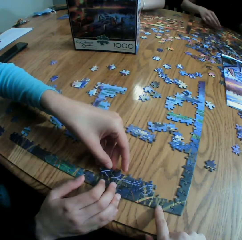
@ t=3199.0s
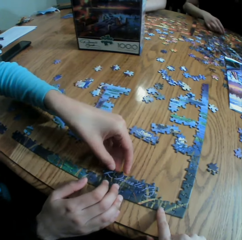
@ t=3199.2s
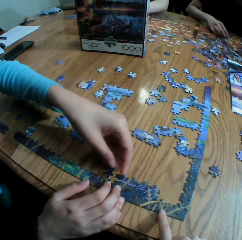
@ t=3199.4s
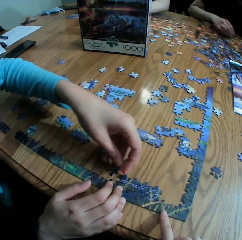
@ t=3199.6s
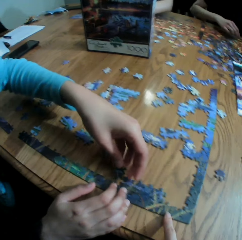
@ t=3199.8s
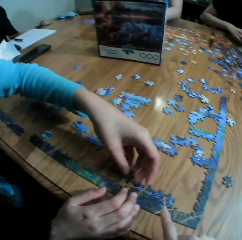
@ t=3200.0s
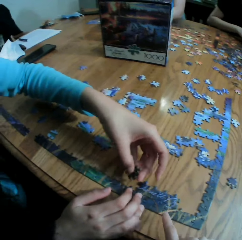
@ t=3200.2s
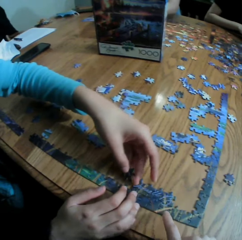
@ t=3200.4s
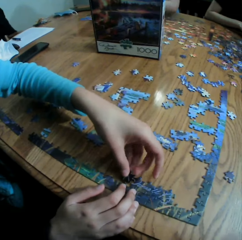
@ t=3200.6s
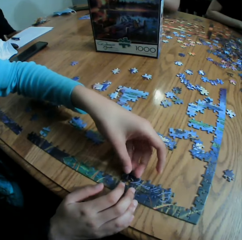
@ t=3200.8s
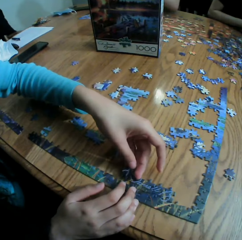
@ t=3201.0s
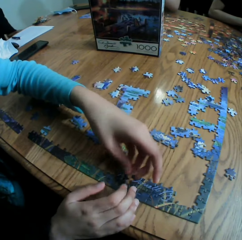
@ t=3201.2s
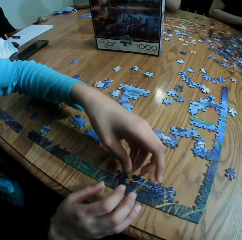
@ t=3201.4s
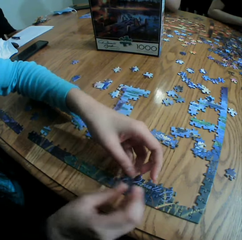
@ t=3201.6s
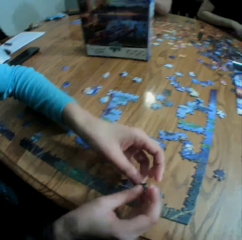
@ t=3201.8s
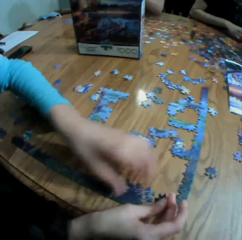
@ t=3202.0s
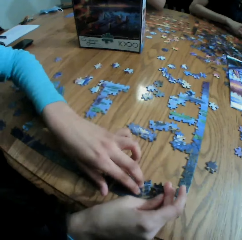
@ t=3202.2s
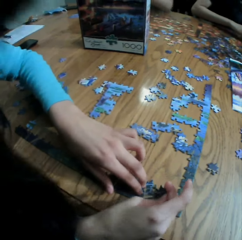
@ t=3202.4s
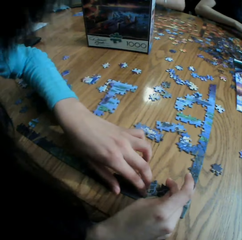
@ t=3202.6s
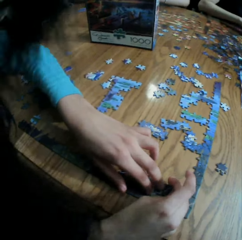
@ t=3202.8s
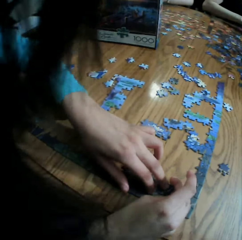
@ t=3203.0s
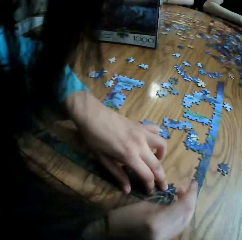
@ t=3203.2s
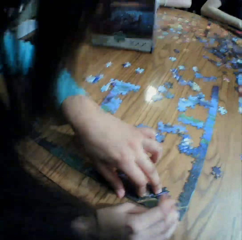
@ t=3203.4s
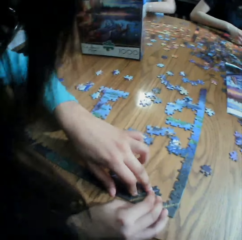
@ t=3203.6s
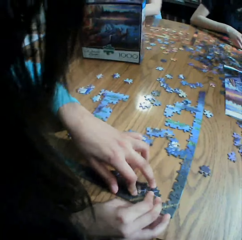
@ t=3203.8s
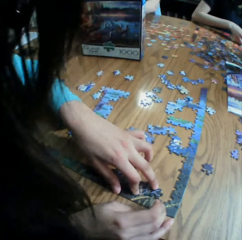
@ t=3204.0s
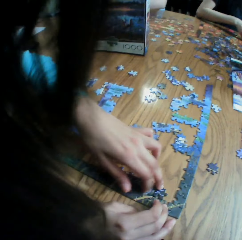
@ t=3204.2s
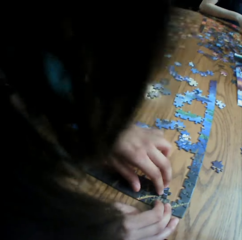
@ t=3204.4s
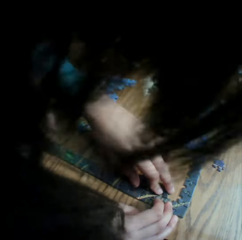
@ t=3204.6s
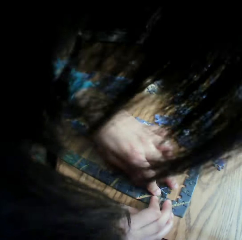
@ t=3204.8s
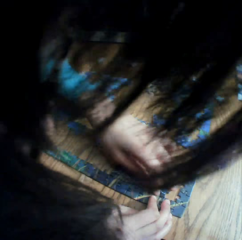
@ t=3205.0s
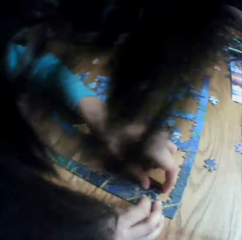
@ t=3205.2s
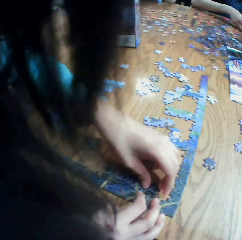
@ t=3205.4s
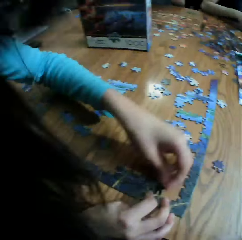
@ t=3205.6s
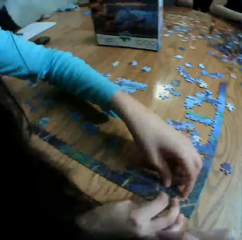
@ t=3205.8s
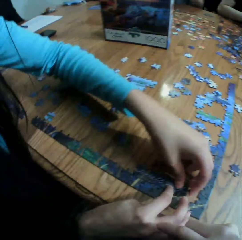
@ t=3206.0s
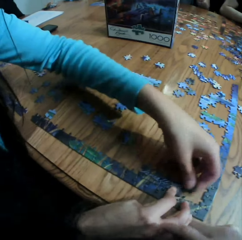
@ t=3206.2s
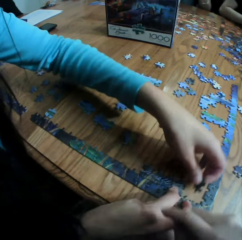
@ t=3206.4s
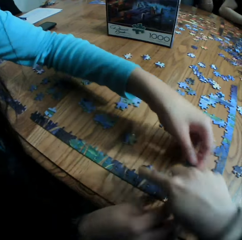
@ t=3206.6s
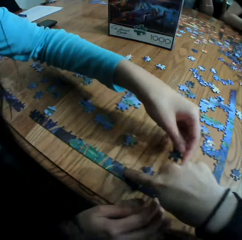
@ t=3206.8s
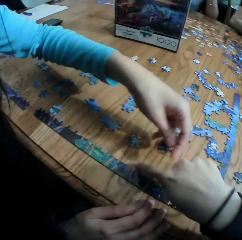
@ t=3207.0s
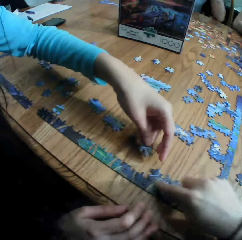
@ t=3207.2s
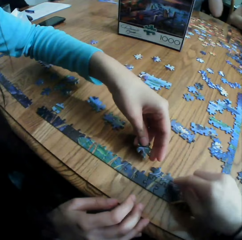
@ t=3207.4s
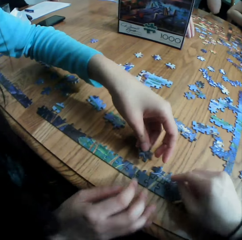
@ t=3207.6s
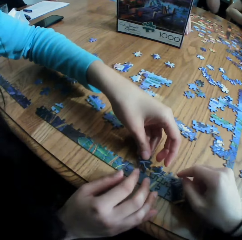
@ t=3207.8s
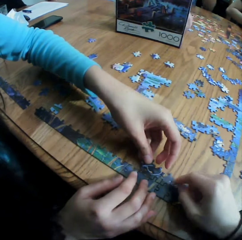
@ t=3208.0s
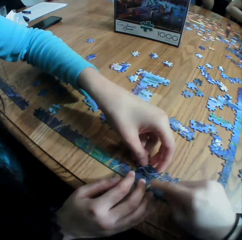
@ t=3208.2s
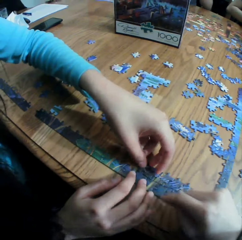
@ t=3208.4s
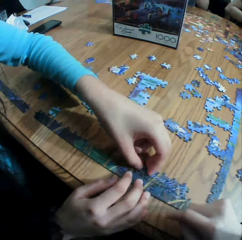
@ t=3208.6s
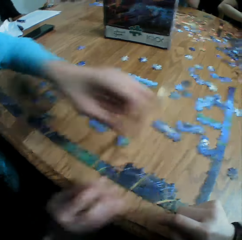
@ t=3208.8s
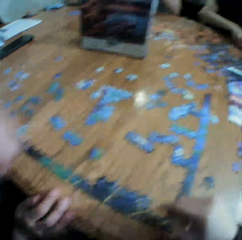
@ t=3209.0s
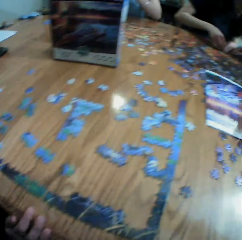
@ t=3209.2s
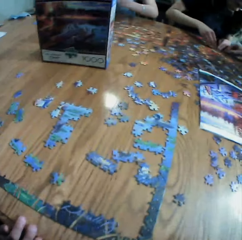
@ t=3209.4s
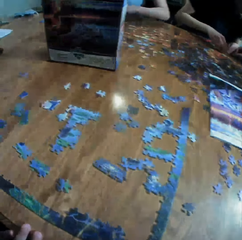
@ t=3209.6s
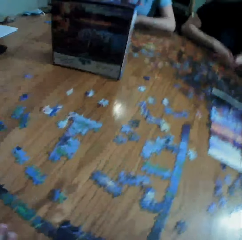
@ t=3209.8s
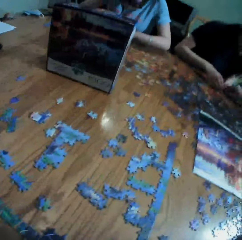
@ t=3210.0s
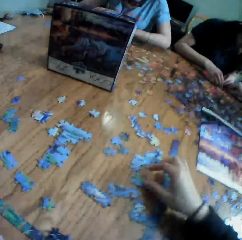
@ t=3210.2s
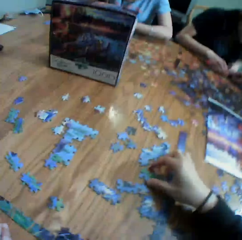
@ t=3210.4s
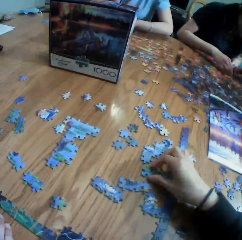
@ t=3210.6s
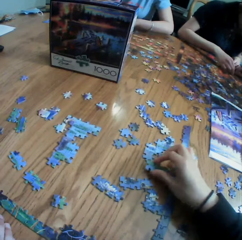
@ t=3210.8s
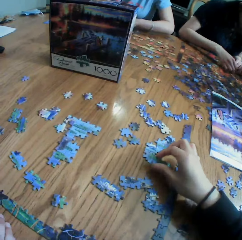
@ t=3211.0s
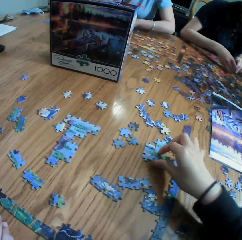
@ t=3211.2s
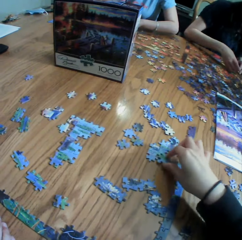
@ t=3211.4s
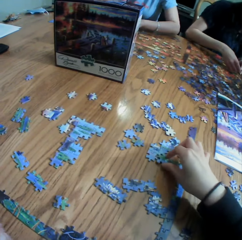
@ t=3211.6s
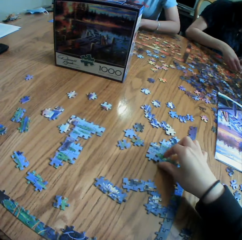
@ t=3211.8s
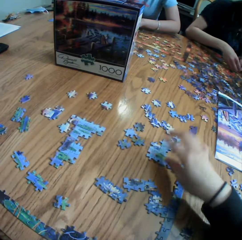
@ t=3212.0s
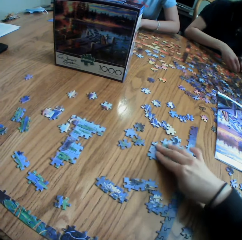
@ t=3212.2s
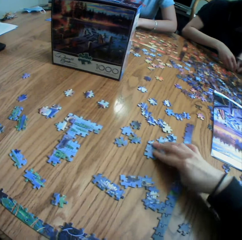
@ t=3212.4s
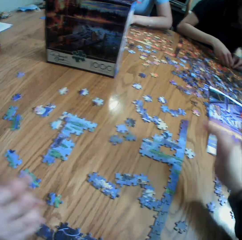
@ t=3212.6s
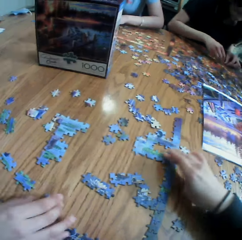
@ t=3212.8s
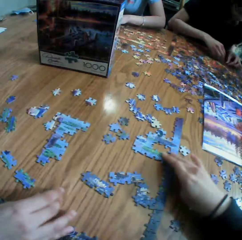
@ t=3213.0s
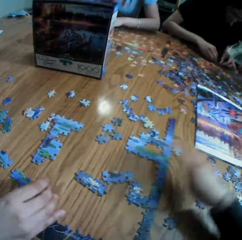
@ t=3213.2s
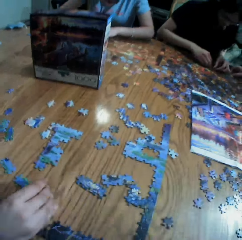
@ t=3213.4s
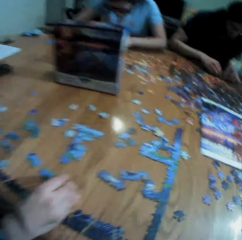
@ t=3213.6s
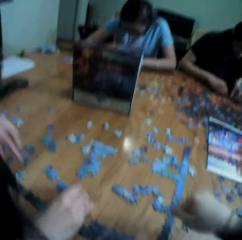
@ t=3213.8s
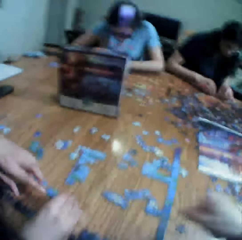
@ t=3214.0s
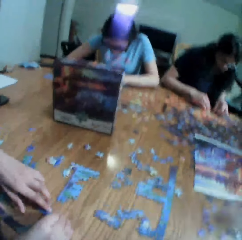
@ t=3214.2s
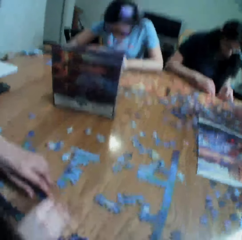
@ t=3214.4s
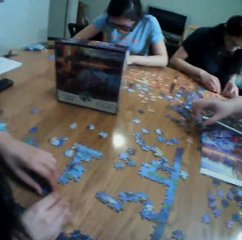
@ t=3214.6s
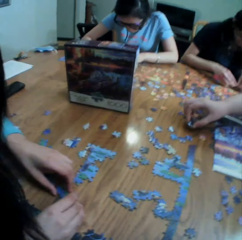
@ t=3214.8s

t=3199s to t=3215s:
The camera wearer looks around a table. They pick up a paper puzzle. They drop the paper puzzle. A person holds the paper puzzle.

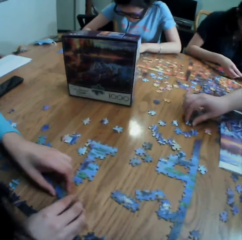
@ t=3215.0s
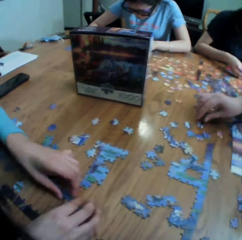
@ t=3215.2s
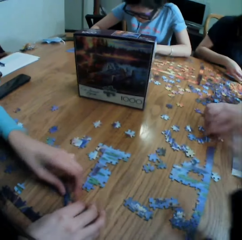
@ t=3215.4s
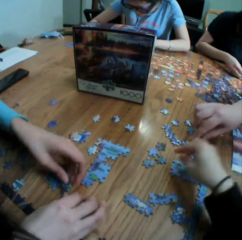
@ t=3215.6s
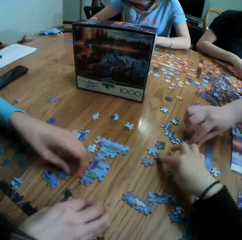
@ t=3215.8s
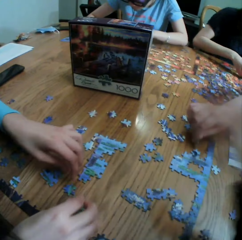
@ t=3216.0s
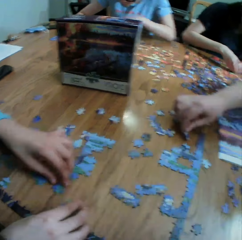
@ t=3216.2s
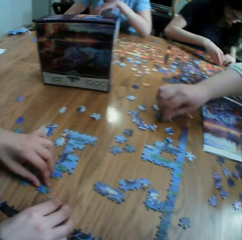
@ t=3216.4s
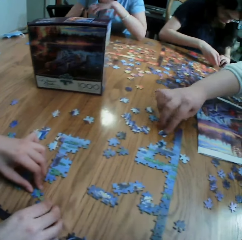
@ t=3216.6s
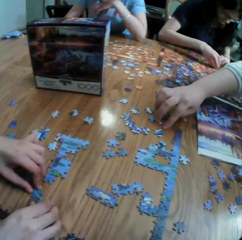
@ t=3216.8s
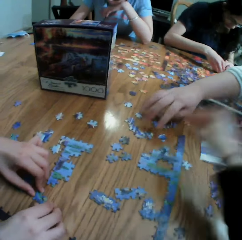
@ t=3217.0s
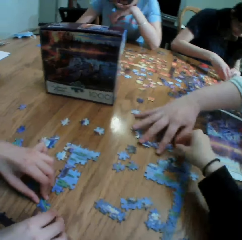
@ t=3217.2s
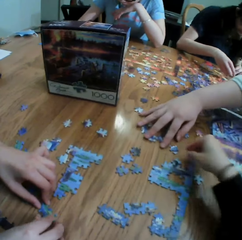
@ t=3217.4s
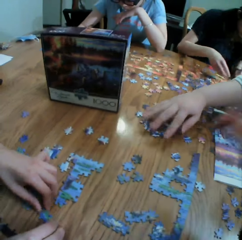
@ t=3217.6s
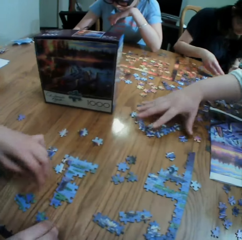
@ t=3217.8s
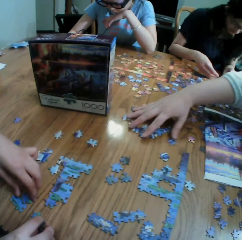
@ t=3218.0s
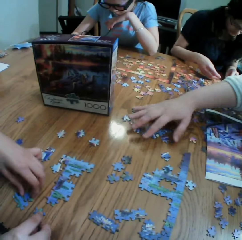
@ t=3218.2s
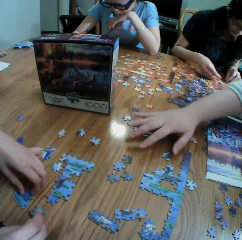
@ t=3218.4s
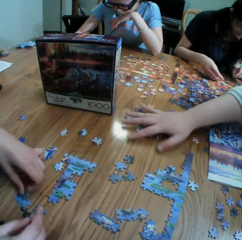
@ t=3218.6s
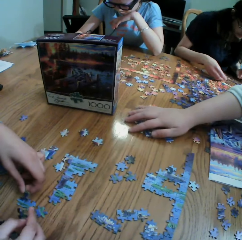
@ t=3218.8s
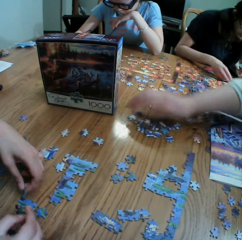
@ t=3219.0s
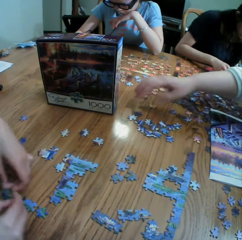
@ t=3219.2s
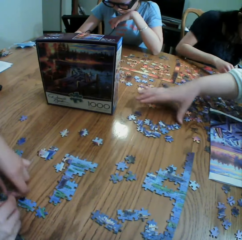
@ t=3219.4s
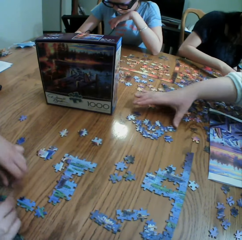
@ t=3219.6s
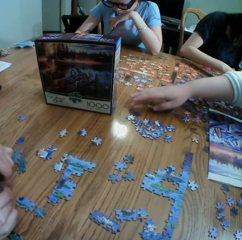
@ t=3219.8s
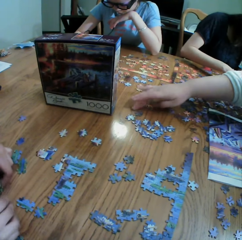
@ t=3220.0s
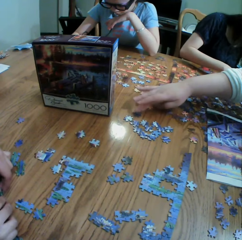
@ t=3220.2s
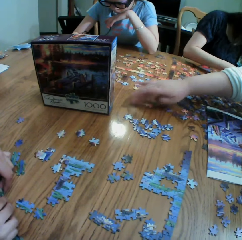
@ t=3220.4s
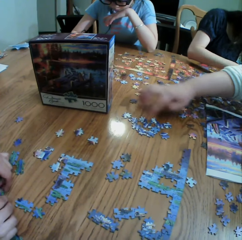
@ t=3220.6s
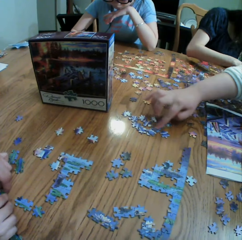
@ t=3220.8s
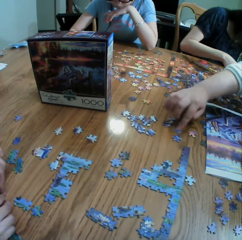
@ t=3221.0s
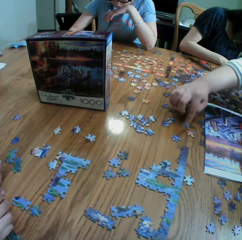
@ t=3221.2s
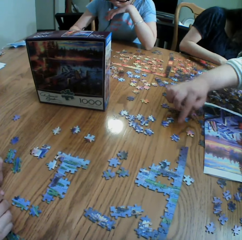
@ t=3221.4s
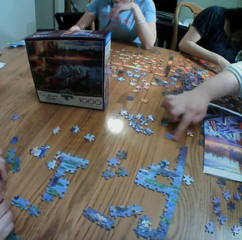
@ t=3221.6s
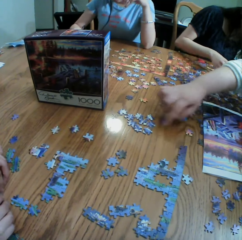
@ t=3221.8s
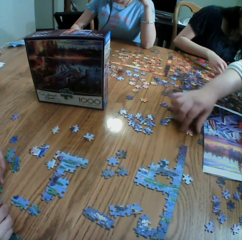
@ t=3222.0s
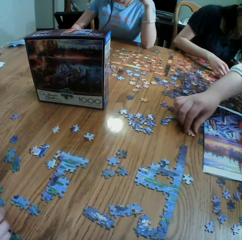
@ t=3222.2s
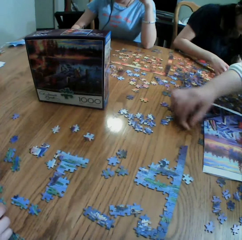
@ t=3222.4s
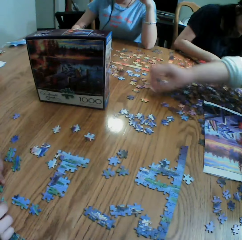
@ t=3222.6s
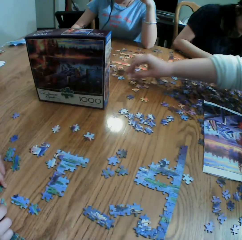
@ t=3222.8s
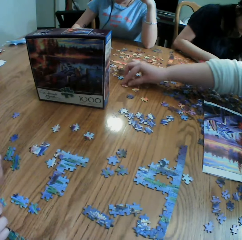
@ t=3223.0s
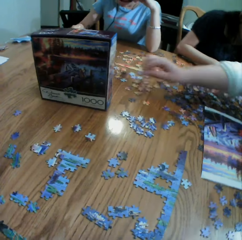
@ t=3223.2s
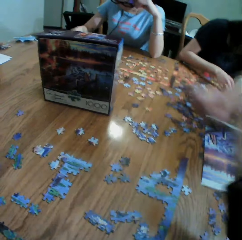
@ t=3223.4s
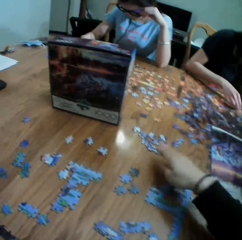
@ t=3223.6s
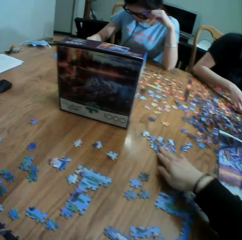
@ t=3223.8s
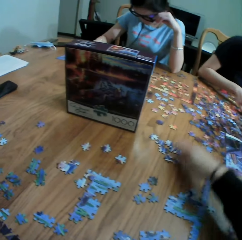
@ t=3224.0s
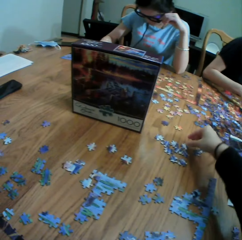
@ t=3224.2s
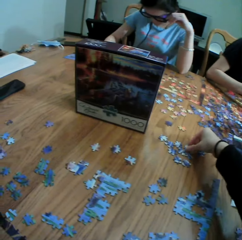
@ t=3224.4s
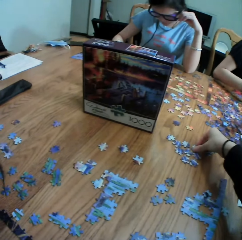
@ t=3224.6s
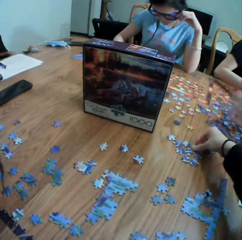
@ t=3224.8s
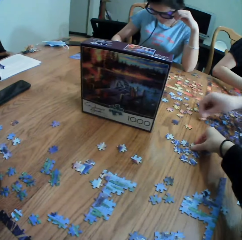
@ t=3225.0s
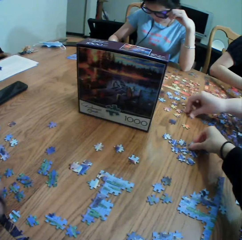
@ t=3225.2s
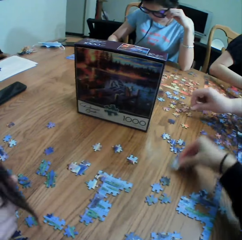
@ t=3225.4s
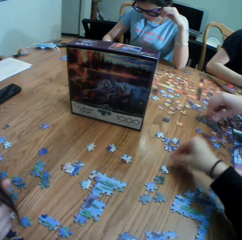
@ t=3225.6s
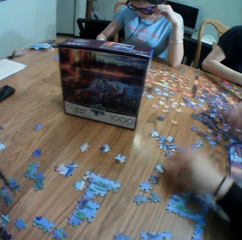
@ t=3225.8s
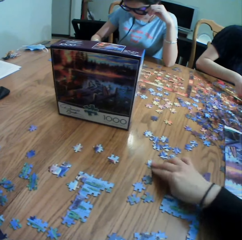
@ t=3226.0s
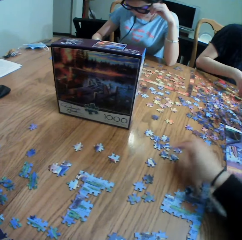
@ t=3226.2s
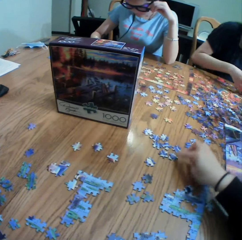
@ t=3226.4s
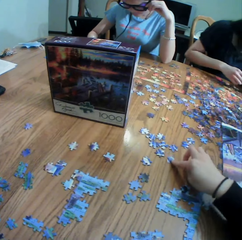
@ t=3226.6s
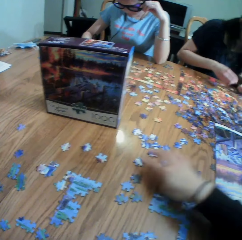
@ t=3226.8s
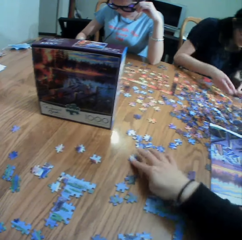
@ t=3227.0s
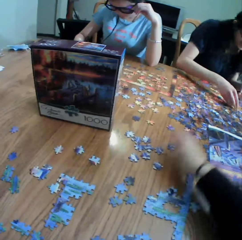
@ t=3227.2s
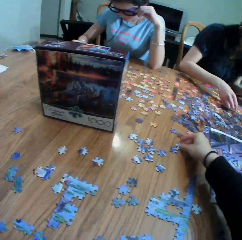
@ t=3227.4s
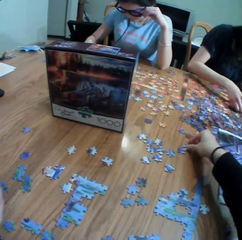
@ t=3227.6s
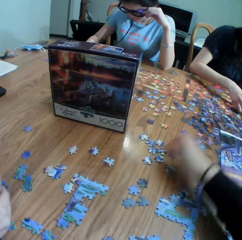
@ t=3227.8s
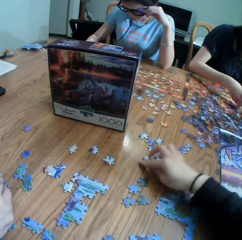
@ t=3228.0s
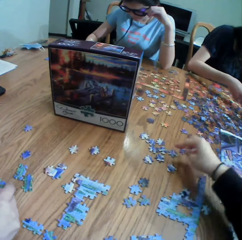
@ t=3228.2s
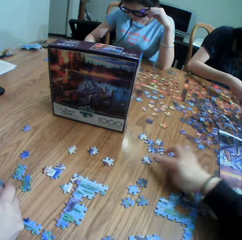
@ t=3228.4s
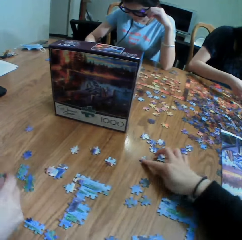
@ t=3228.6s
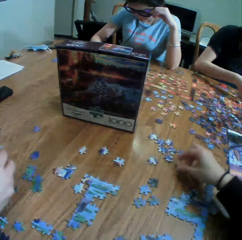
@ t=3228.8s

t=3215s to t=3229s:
A person drops a paper puzzle. The camera wearer touches the paper puzzle. The person moves the paper puzzle, picks up the paper puzzle and drops the paper puzzle. The camera wearer picks up the paper puzzle. The person drops the paper puzzle. The camera wearer moves the paper puzzle.
